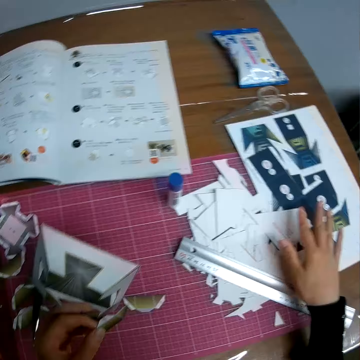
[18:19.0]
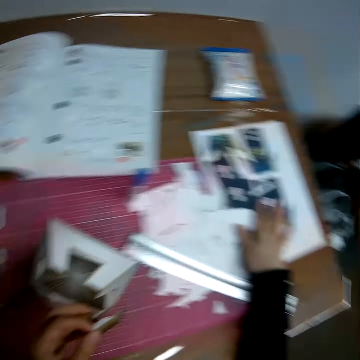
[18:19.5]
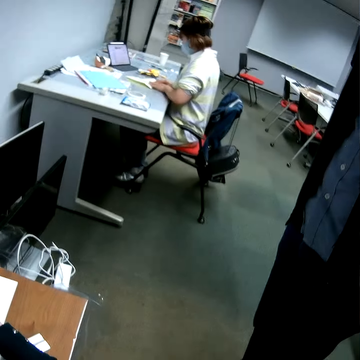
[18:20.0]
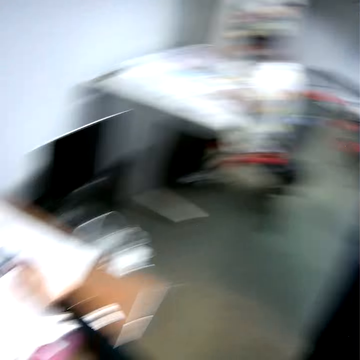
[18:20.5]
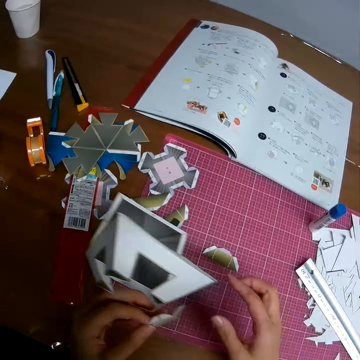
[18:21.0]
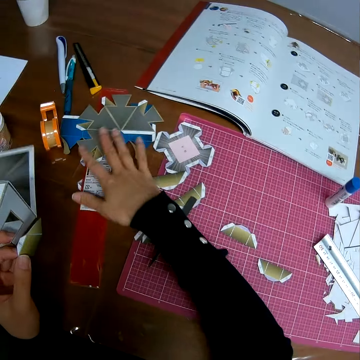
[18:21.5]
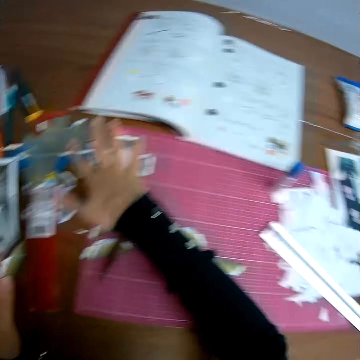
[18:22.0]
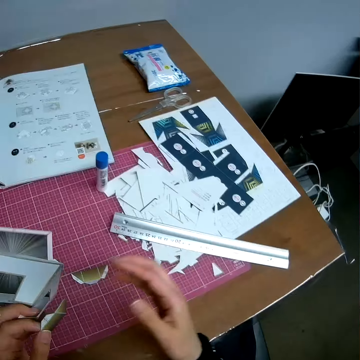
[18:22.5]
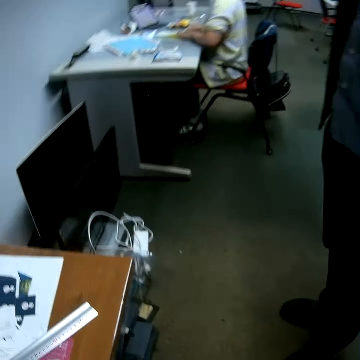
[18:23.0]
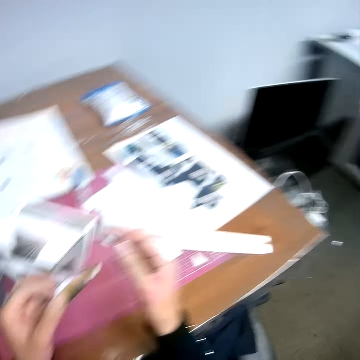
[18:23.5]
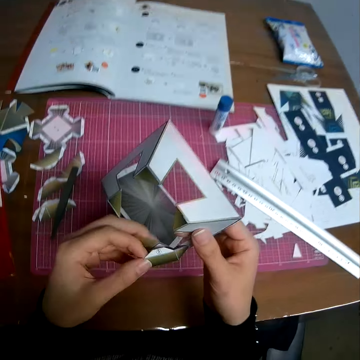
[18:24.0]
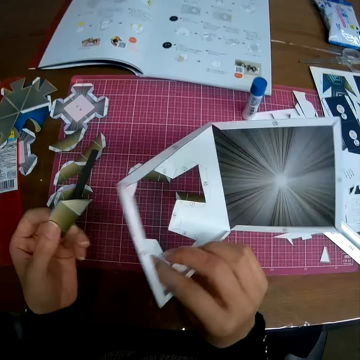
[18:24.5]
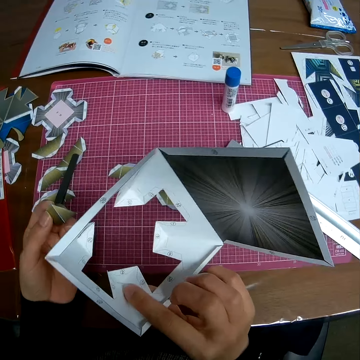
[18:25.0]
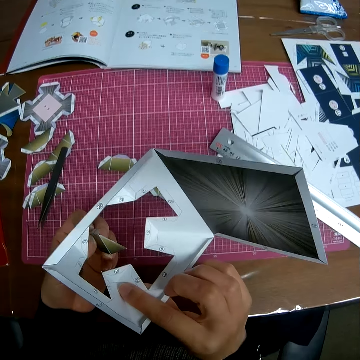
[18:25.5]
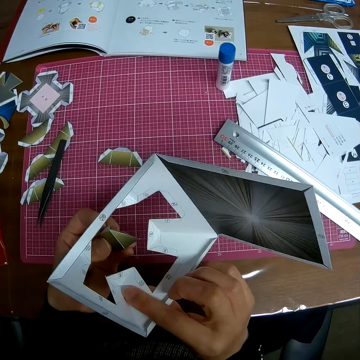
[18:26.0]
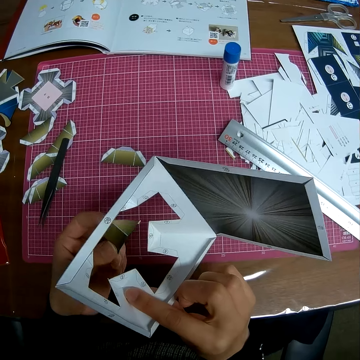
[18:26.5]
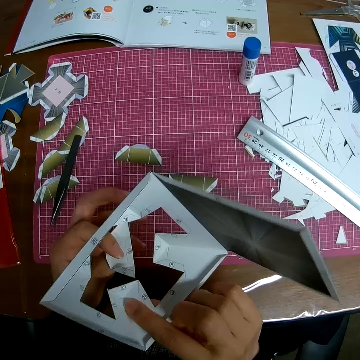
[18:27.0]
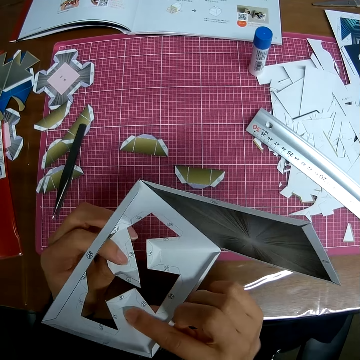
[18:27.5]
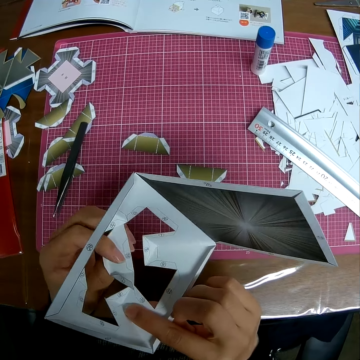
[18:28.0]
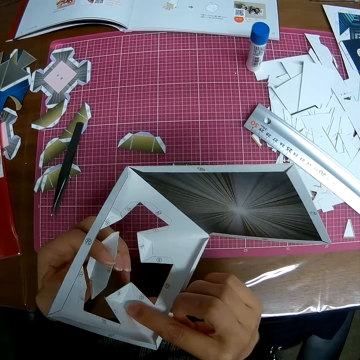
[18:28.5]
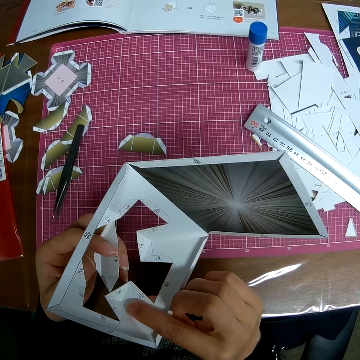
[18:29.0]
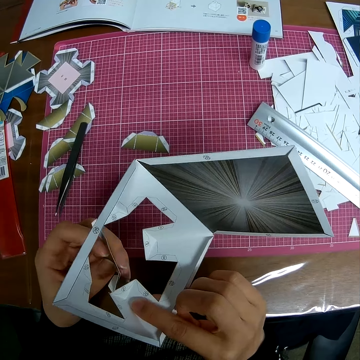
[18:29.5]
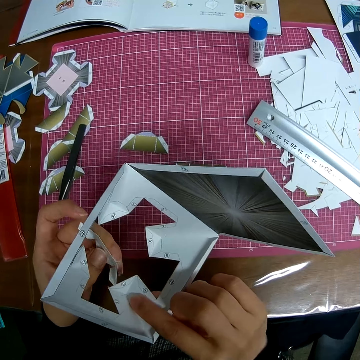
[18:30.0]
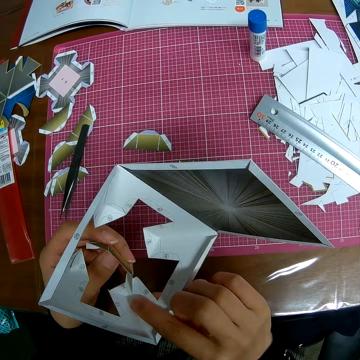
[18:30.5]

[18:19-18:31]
The camera wearer touches a paper on the table. He adjusts the pieces of paper craft on the table with his right hand. He looks at a man. He whirls his hand in the air. He looks at the man. He holds the handcraft in his hand. He fixes a paper in the papercraft.

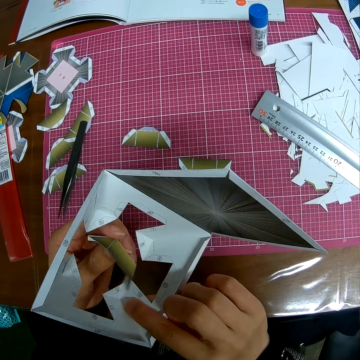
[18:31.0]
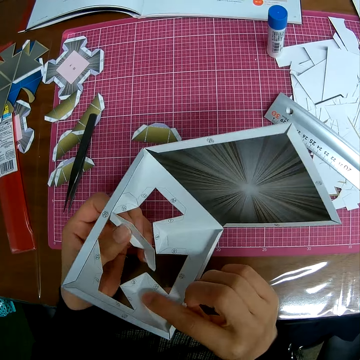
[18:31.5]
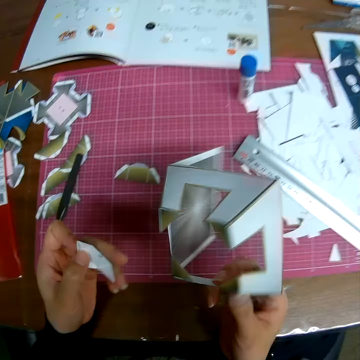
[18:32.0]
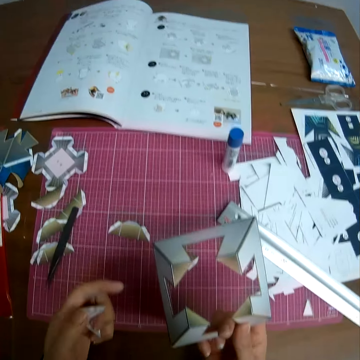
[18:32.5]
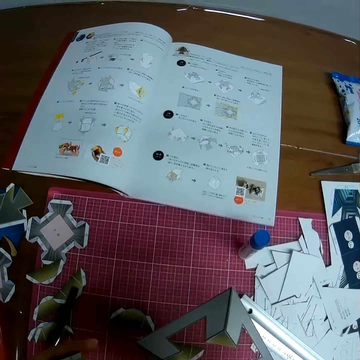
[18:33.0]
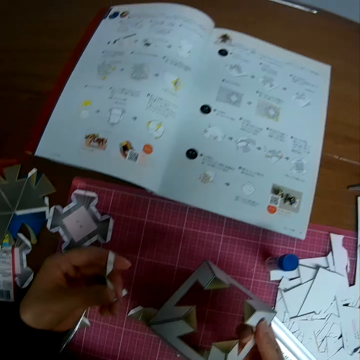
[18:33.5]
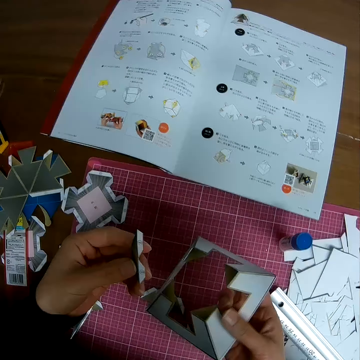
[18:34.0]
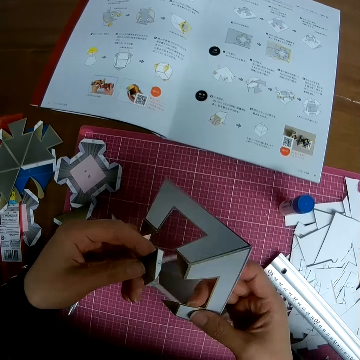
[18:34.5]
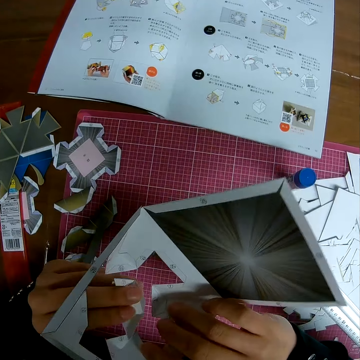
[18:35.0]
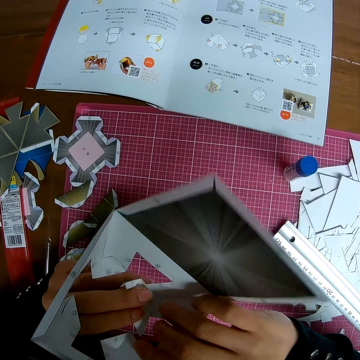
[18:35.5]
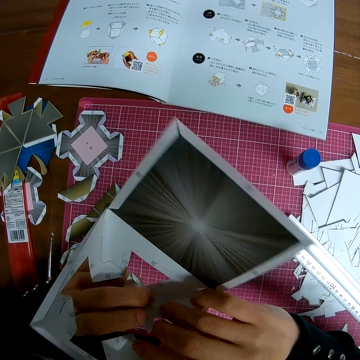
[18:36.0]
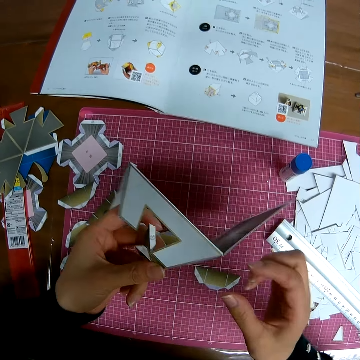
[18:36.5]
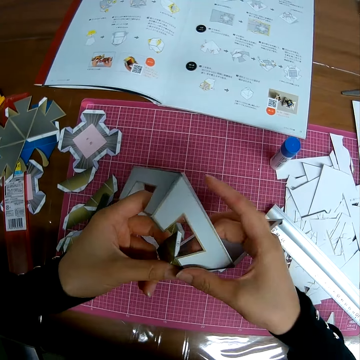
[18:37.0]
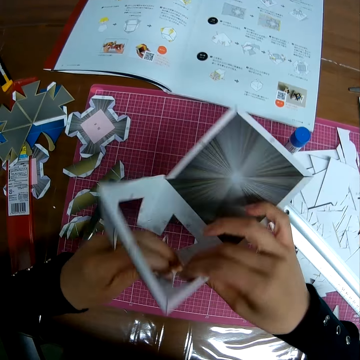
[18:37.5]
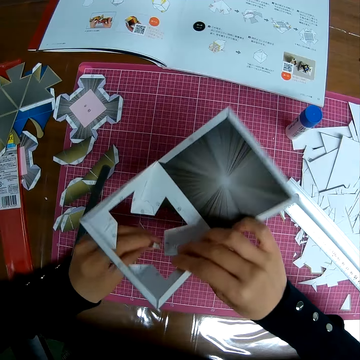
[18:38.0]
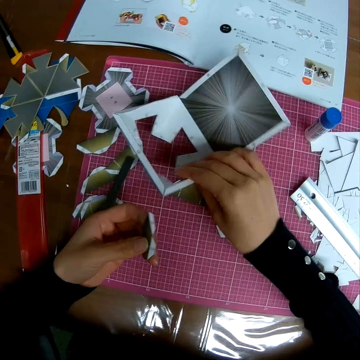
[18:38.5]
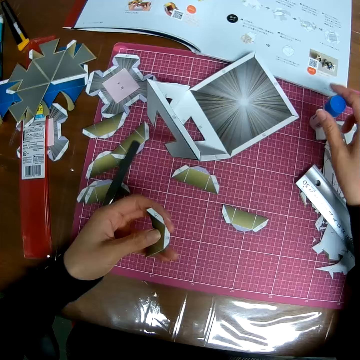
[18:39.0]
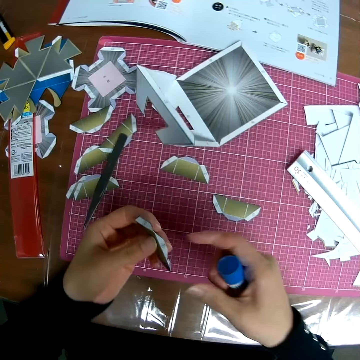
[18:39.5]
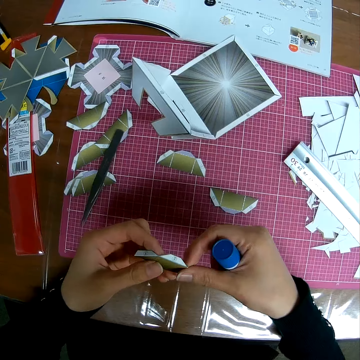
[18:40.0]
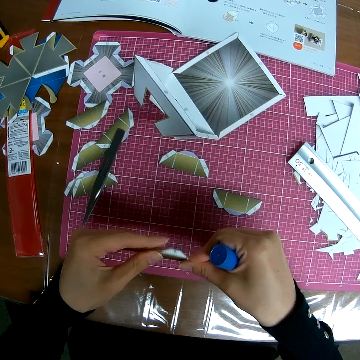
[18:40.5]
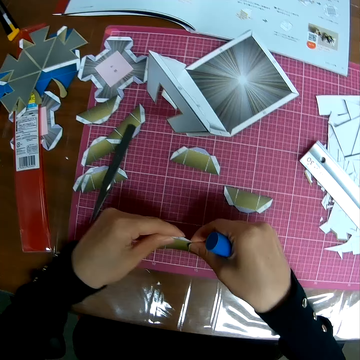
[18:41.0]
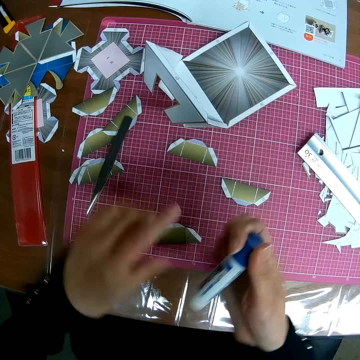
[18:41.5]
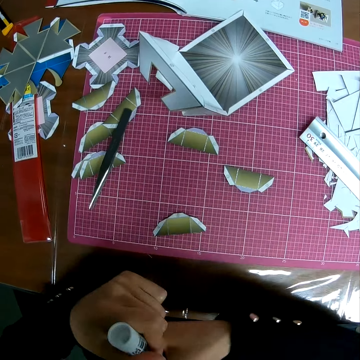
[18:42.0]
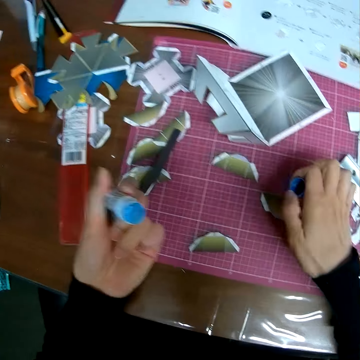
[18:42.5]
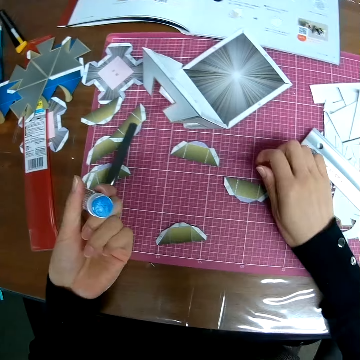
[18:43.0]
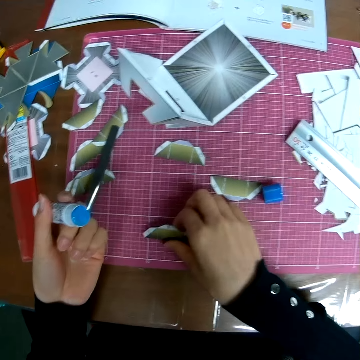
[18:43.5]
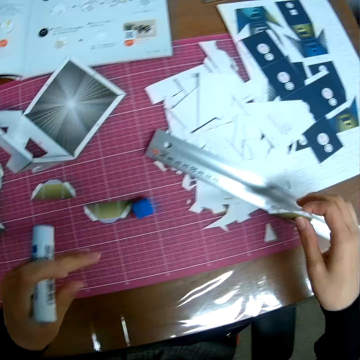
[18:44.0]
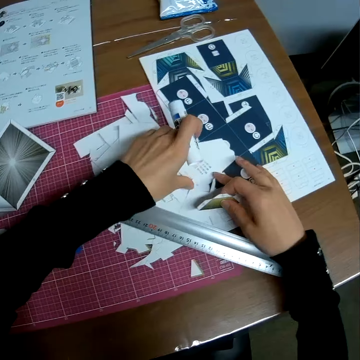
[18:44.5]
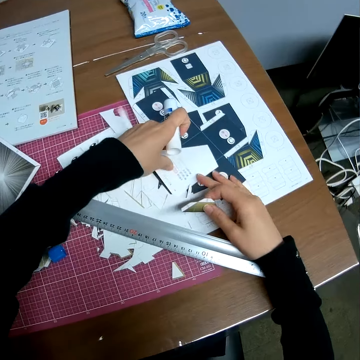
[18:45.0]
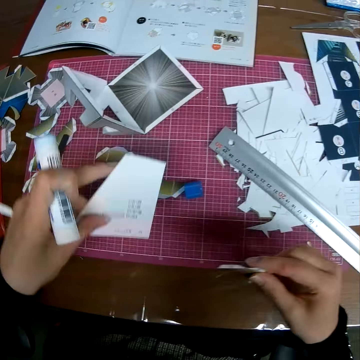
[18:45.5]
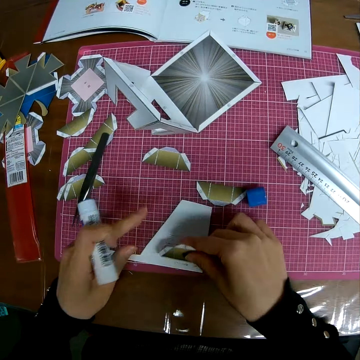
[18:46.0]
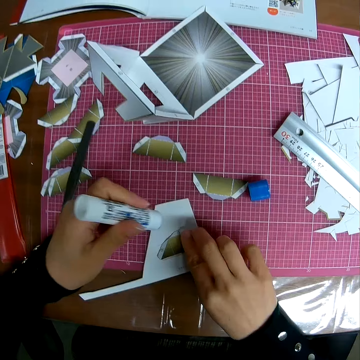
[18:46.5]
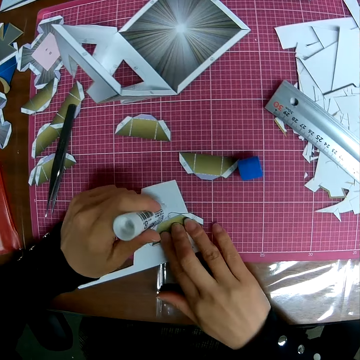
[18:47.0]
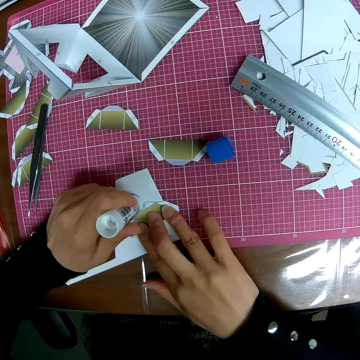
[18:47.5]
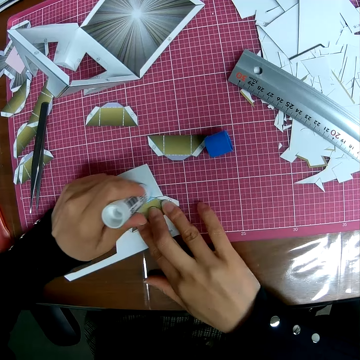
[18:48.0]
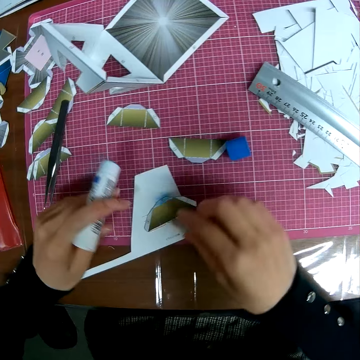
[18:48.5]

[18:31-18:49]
The camera wearer stares at the papercraft. He reads from the book on the table. He fixes a paper in the papercraft. He adjusts the paper crafts in his hand. He drops the paper craft on the self healing cutting mat. He takes an office glue on the table. He opens the paper folding. He picks up a marker on the self healing cutting mat. He adjusts the paper craft in his hand. He opens the glue. He uncovers the marker in his hand. He drops the cover of the marker on the self healing cutting mat. He places the cork on the table. He picks up the paper craft on the self healing cutting mat. He places the paper near him. He picks up another piece of paper craft on the table. He places the piece of paper craft on the self healing cutting mat. He places one paper on another. He applies glue on the paper. He marks the piece of paper craft with the marker.

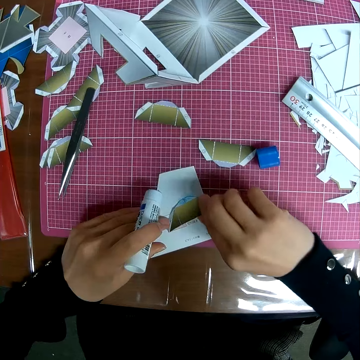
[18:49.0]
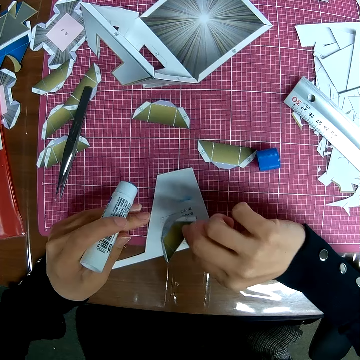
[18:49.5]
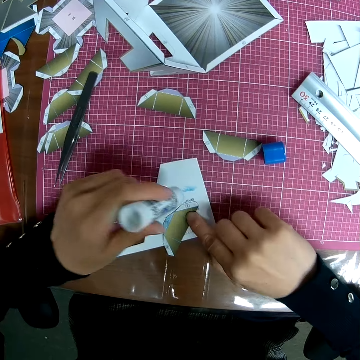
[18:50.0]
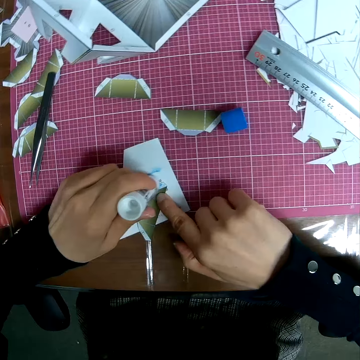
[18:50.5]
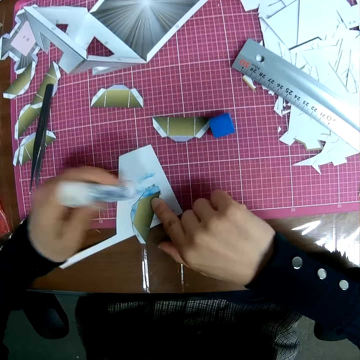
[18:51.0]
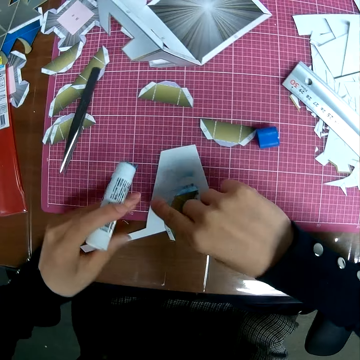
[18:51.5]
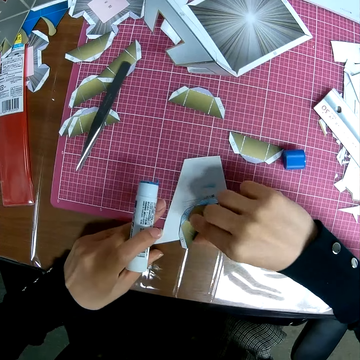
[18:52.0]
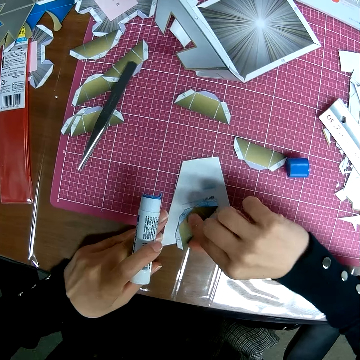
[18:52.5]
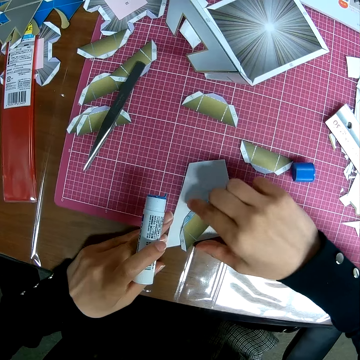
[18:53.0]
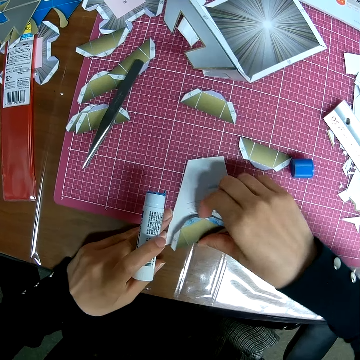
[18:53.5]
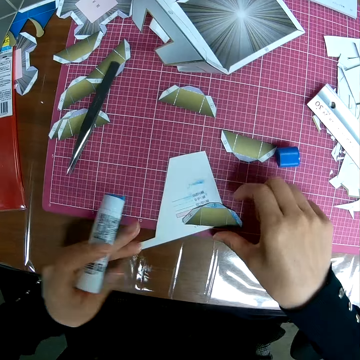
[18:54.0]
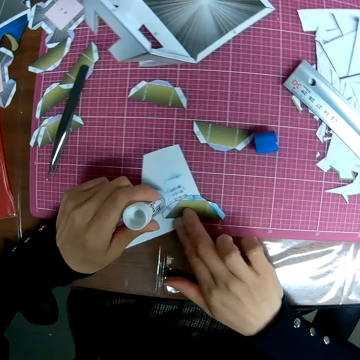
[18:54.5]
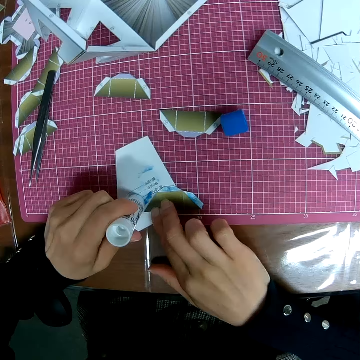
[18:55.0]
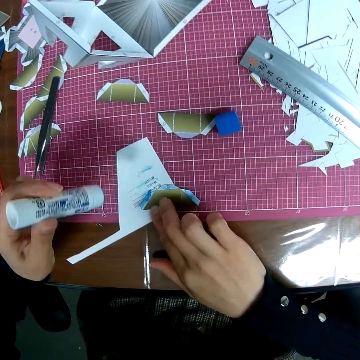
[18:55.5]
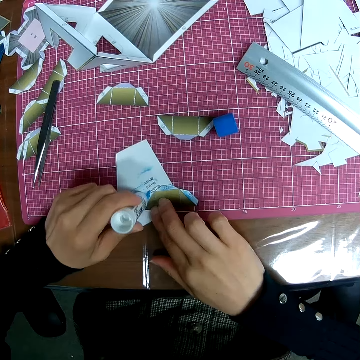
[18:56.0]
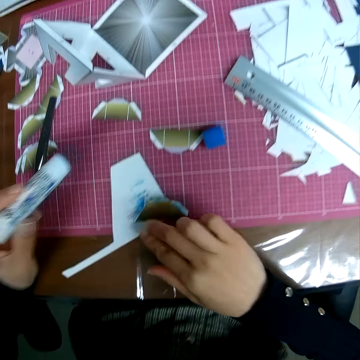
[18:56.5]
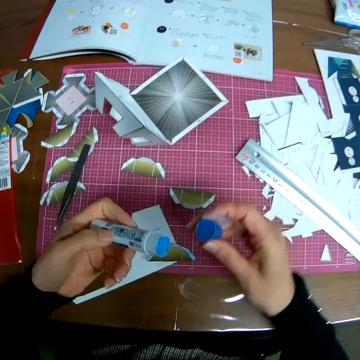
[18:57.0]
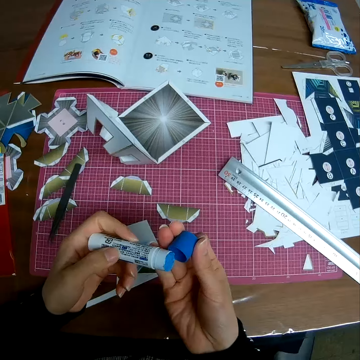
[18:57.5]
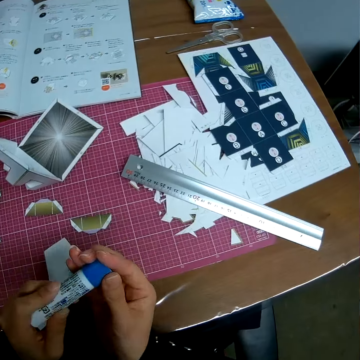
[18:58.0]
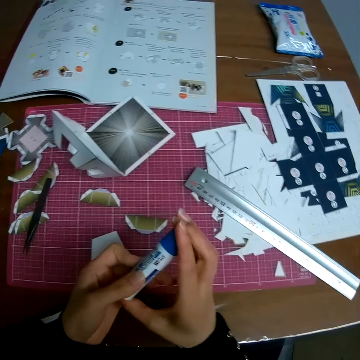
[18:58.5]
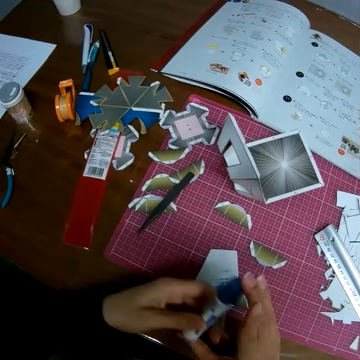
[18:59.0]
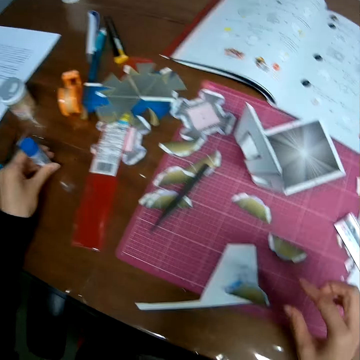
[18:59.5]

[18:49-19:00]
The camera wearer holds the paper in hand. They press the paper on the table. They apply glue on the paper. They take the seal from the table. They pick up the cover of the marker on the self healing cutting mat. They seal the glue. They cover up the marker.
